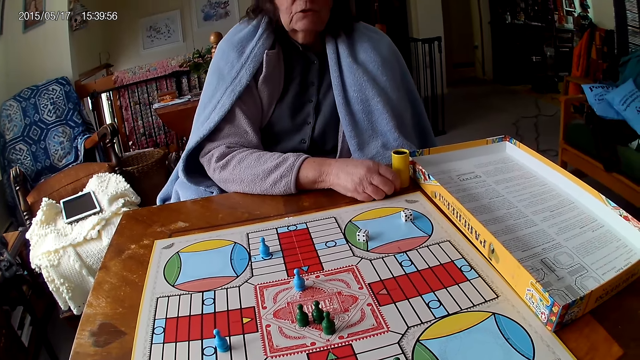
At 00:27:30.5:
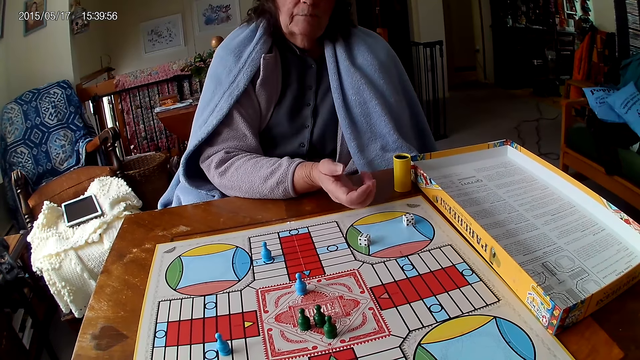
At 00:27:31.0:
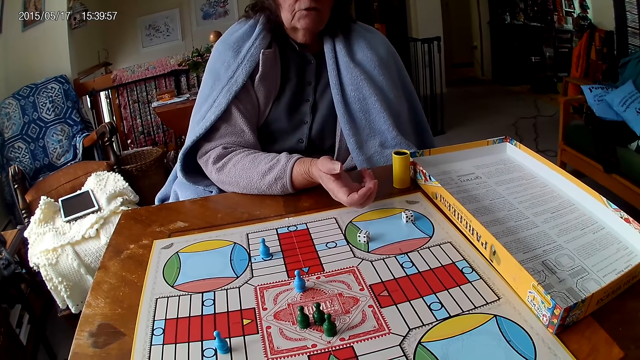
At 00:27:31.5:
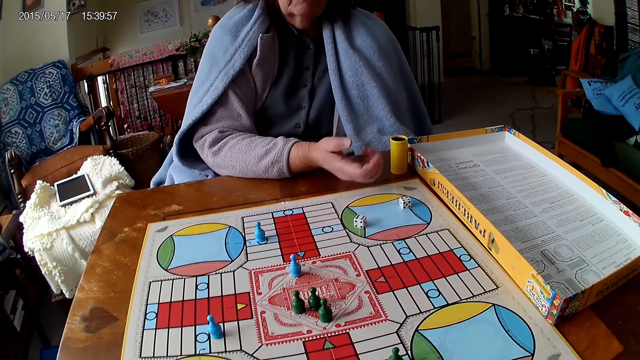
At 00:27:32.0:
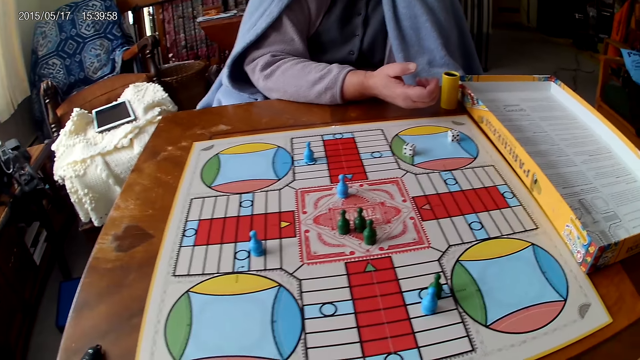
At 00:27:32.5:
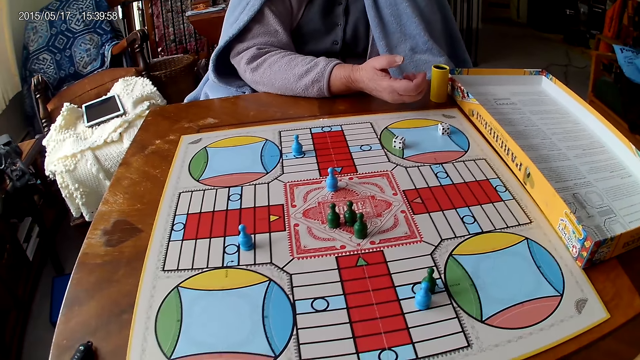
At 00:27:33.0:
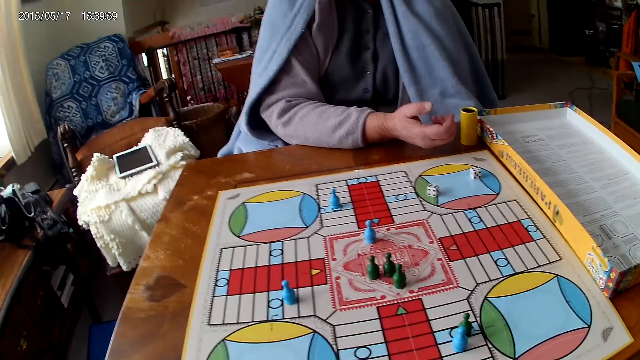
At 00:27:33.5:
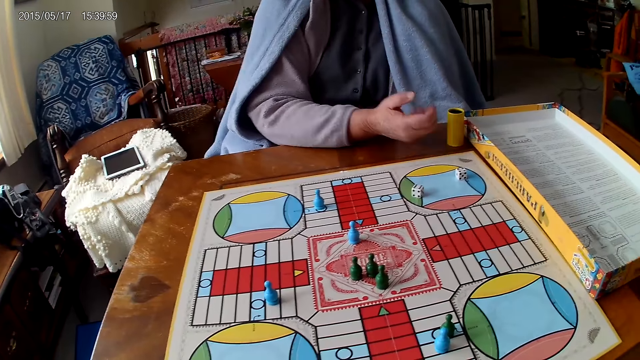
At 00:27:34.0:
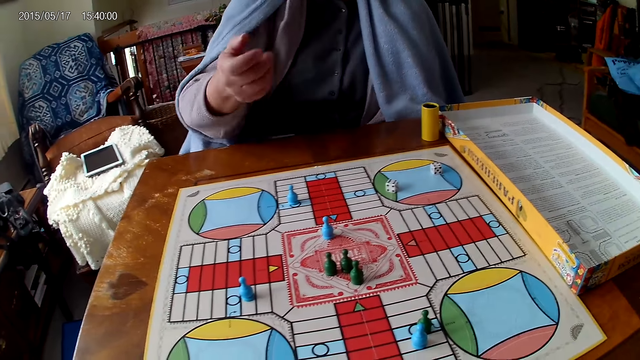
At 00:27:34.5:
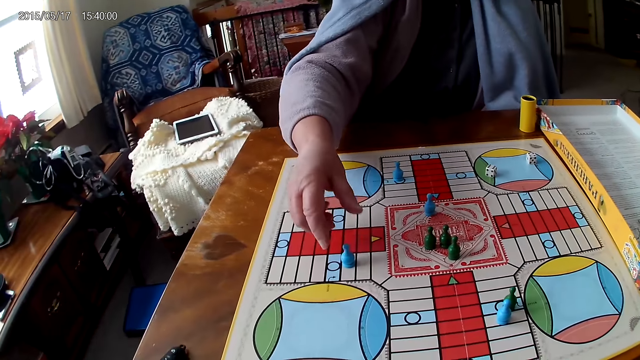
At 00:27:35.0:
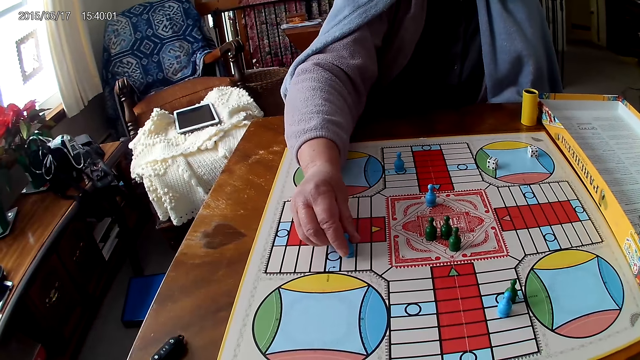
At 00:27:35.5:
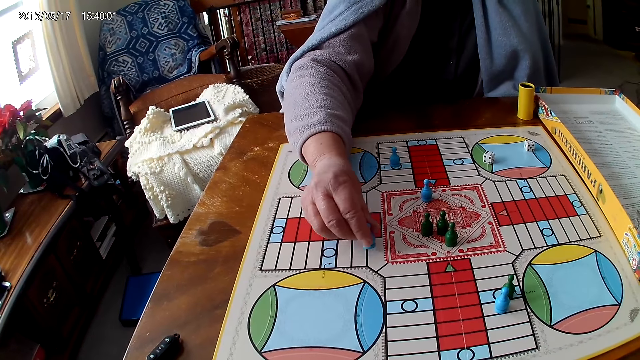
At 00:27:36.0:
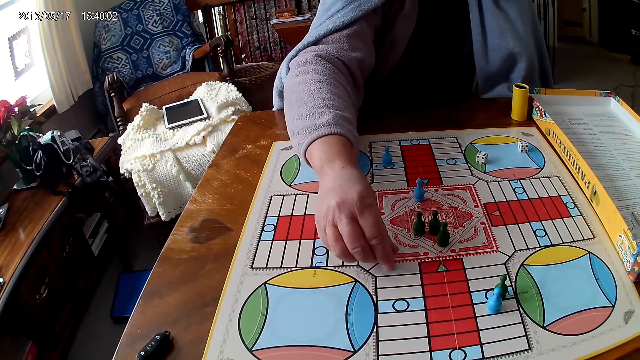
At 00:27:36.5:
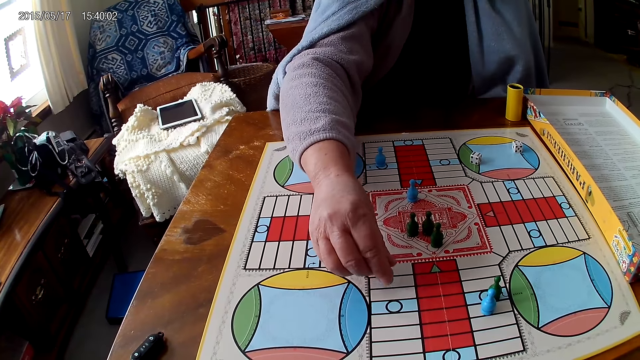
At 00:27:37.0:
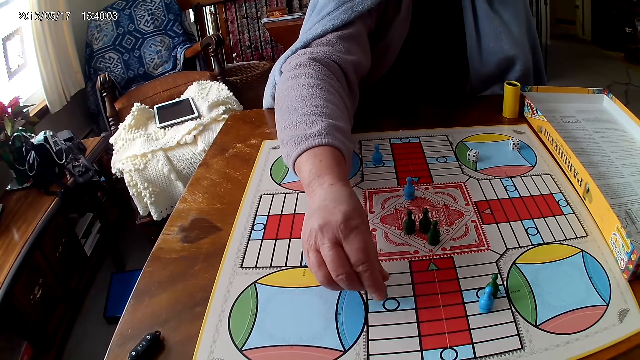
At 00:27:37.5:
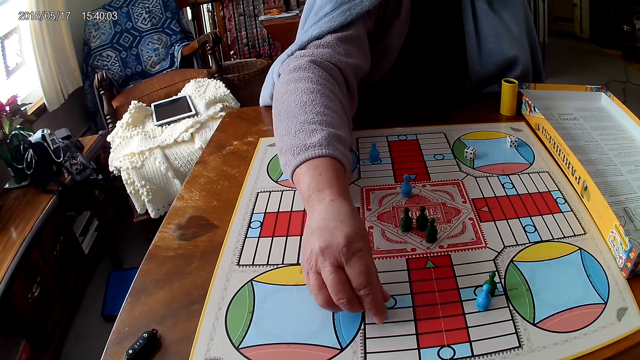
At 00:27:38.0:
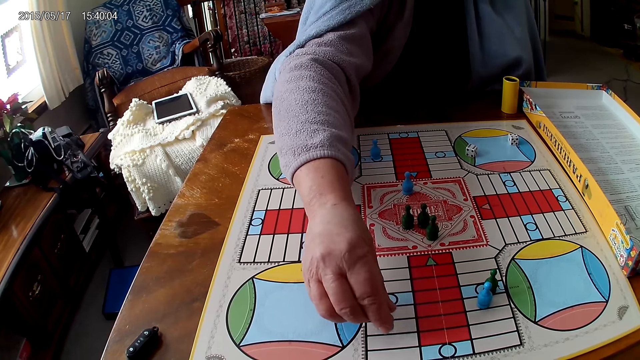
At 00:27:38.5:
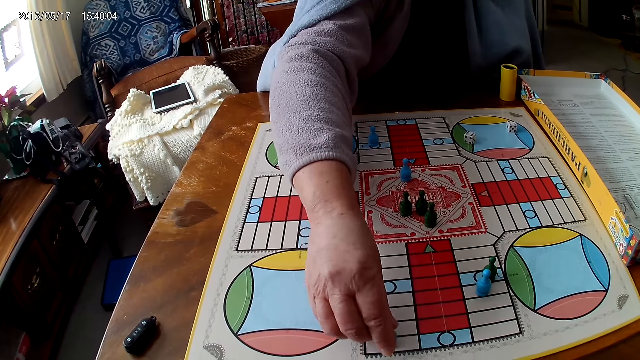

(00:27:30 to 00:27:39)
The camera wearer interacts with a woman. The woman picks the dice and moves a piece on the Ludo board with her right hand.

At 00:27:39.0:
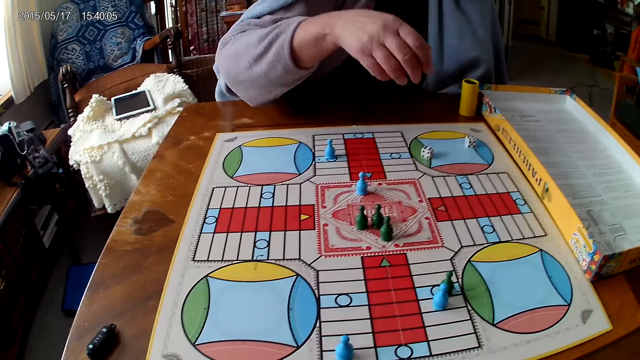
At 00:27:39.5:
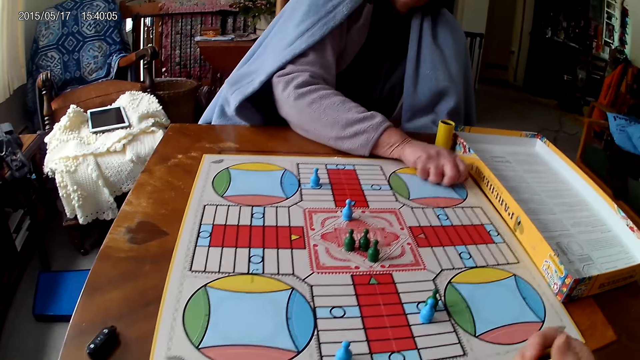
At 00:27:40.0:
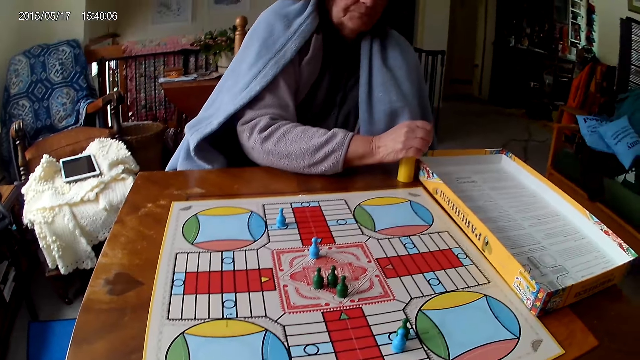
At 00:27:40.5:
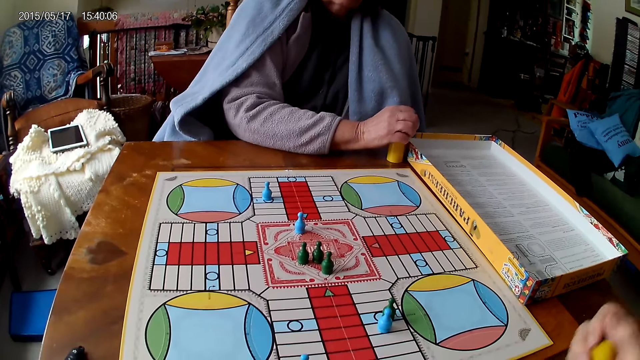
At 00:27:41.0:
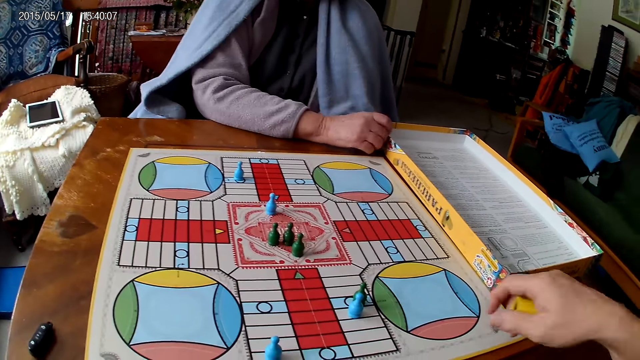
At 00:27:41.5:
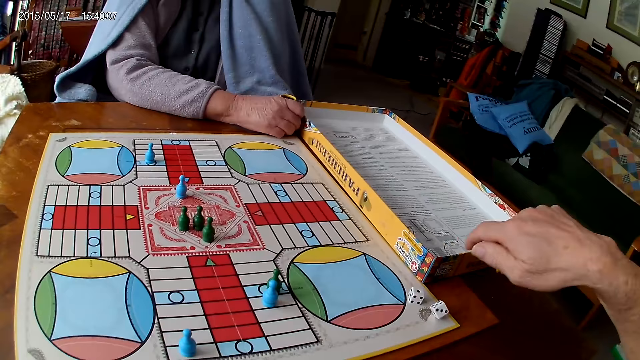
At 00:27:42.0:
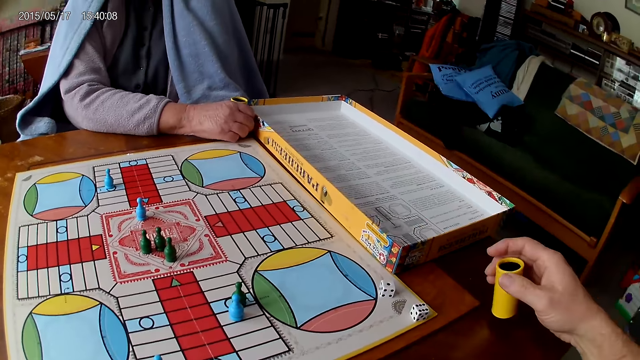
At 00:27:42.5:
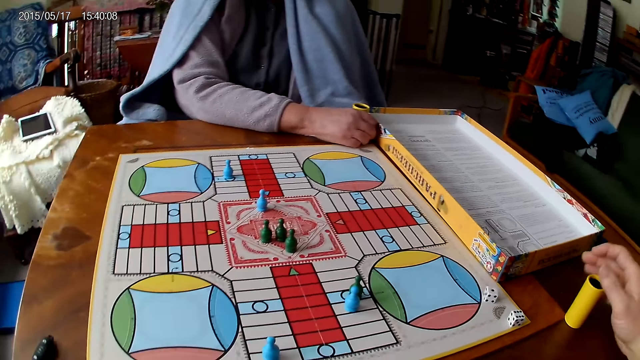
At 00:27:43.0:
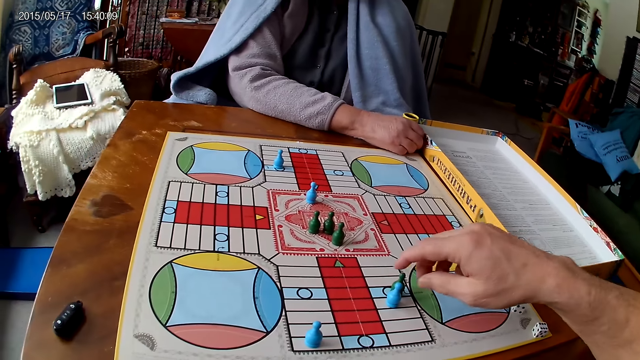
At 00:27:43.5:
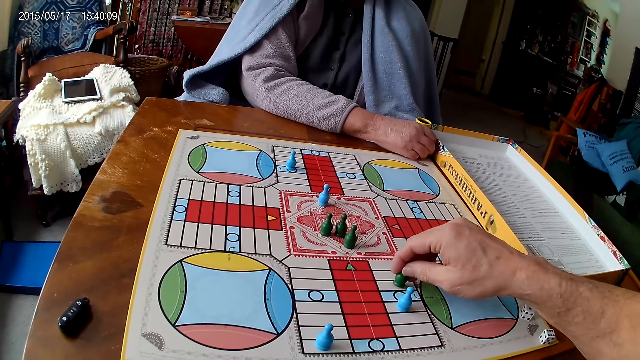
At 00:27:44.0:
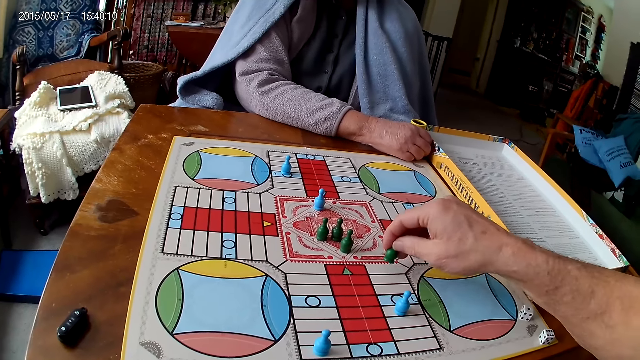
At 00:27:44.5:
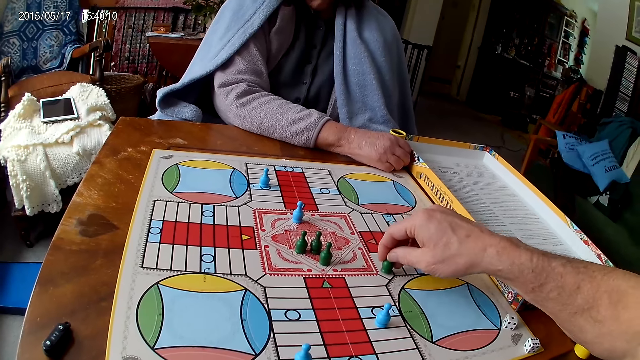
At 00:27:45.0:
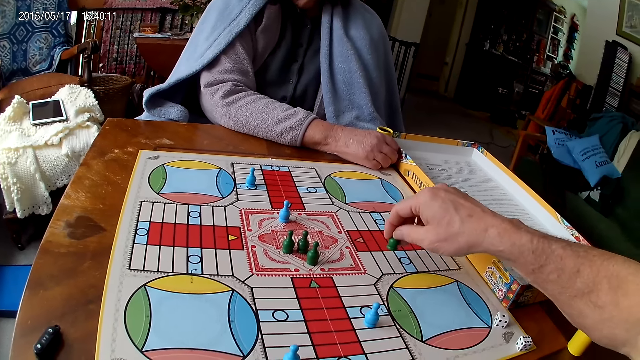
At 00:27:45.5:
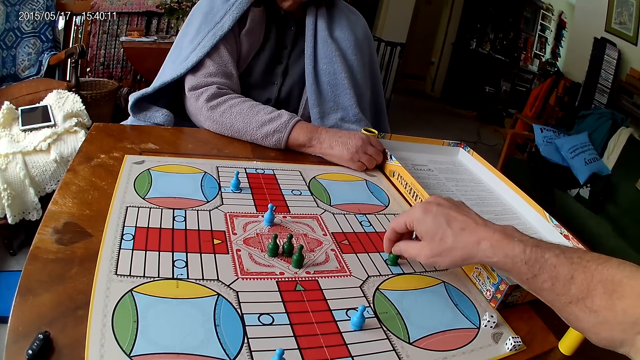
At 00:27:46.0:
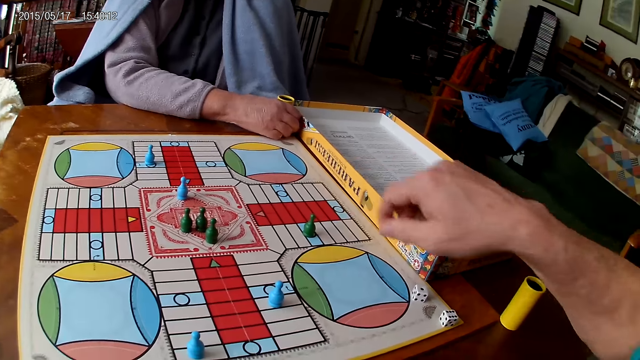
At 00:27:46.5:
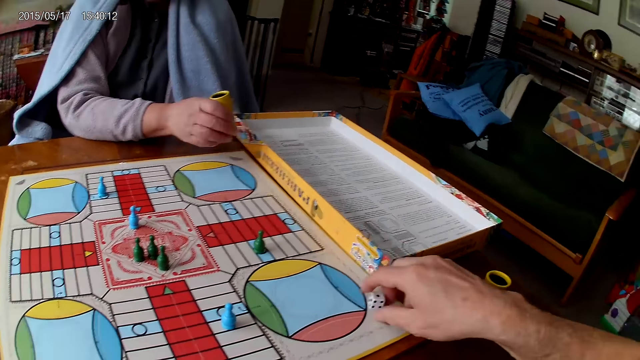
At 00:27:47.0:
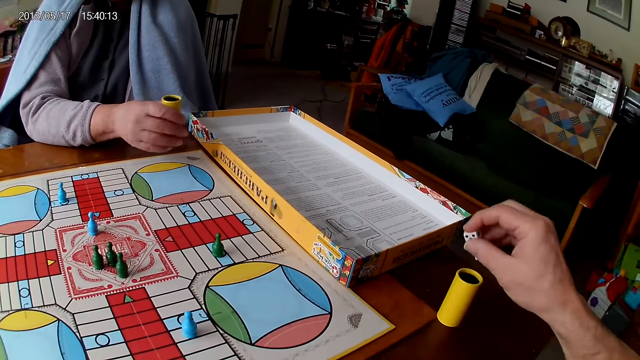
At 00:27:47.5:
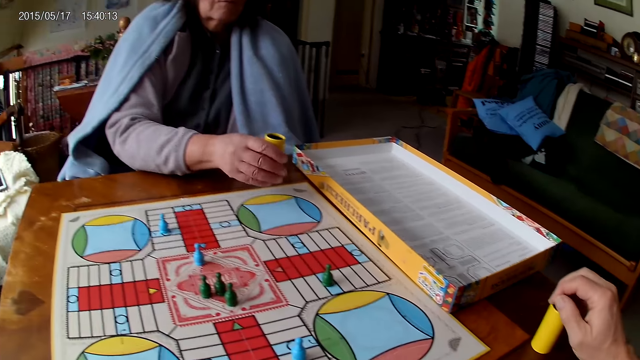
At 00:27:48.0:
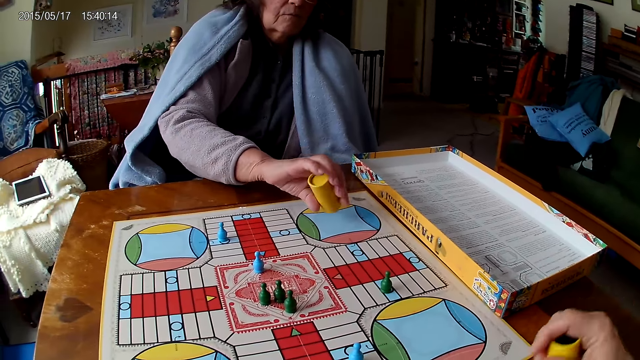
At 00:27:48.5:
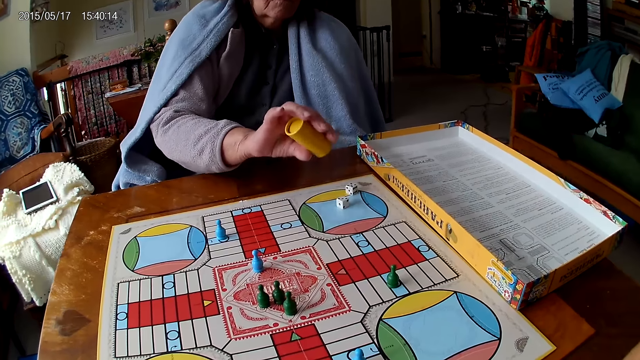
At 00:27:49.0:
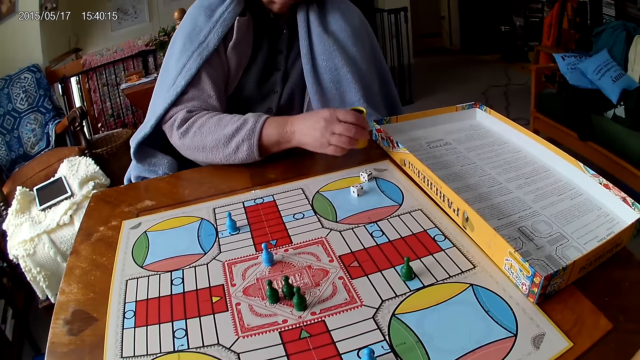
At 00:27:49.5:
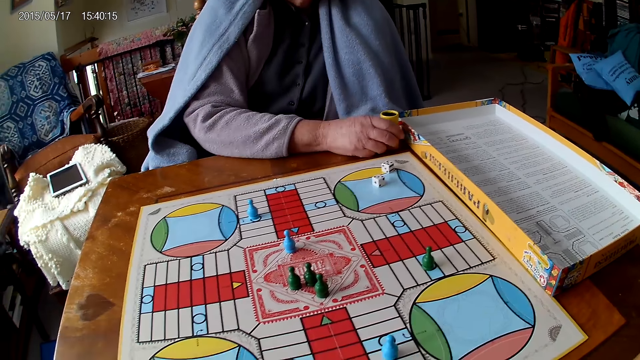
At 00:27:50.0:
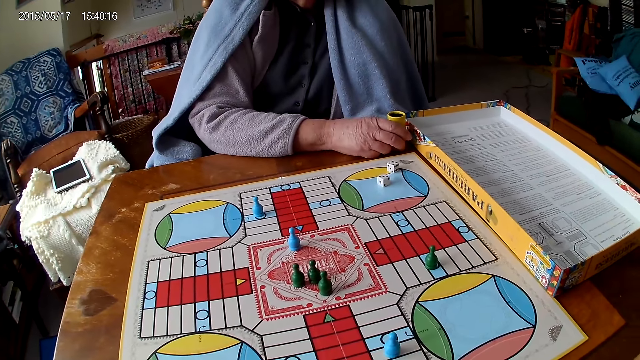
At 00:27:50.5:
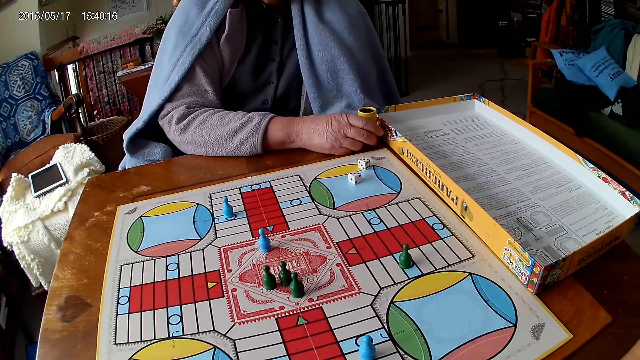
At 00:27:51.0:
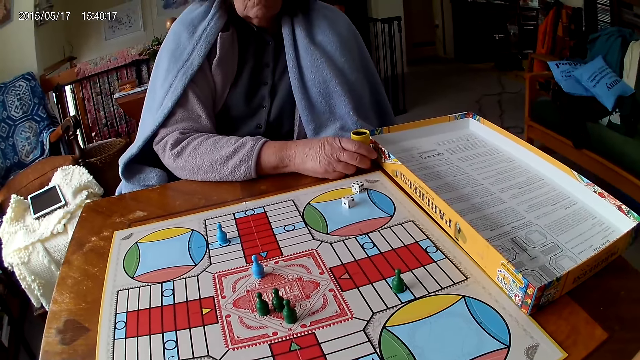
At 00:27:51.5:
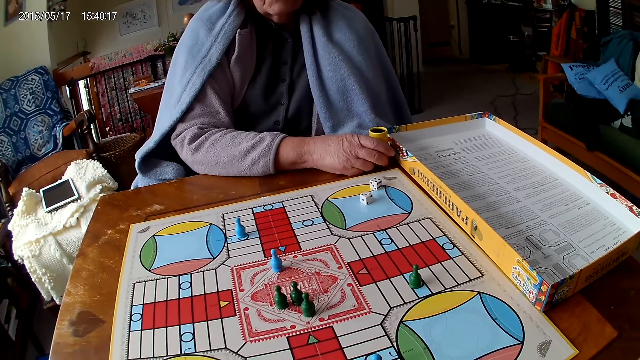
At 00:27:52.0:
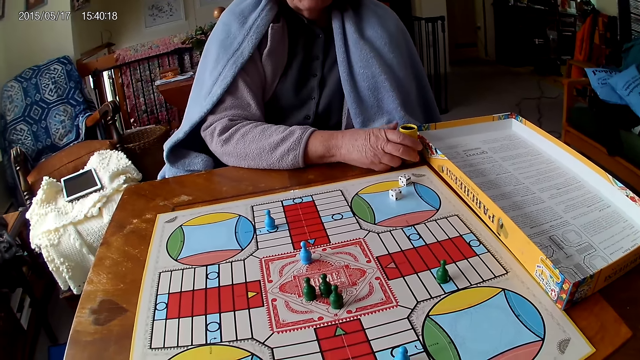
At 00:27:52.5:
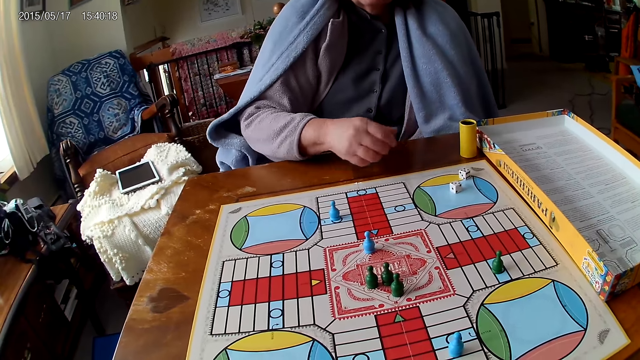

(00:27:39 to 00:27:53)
A woman picks her dice from the Ludo board with her right hand. The woman drops the dice into her container. The camera wearer shakes his container with his right hand. The woman holds her container with her right hand. The camera wearer drops the dice in his container on the table. He drops his container on the table with his right hand. He picks up the dice and moves a piece on the Ludo board with his right hand. The woman picks her container from the Ludo board with her right hand. The camera wearer picks his dice from the Ludo board with his right hand. The woman shakes her container with her right hand. The camera wearer drops the dice into the container. The woman drops the dice in her container on the Ludo board and drops her container on the table.
